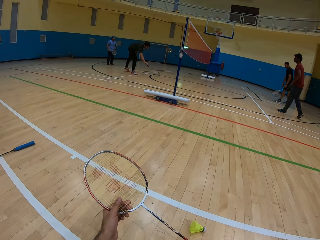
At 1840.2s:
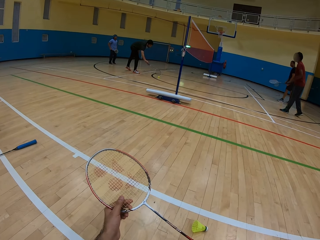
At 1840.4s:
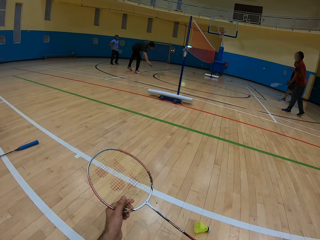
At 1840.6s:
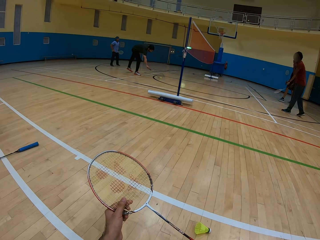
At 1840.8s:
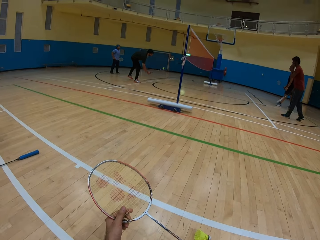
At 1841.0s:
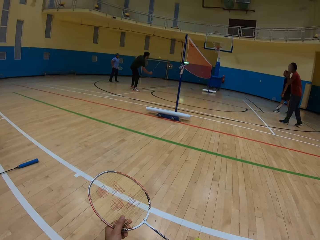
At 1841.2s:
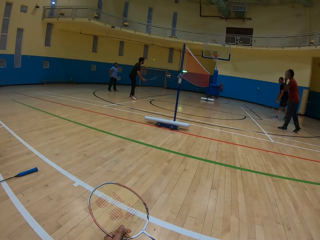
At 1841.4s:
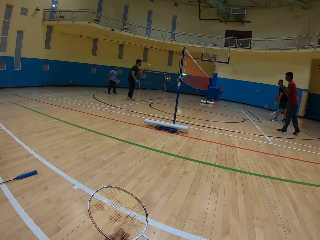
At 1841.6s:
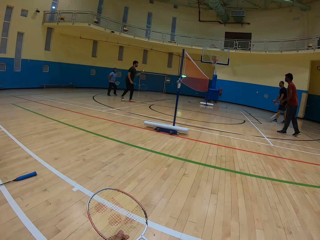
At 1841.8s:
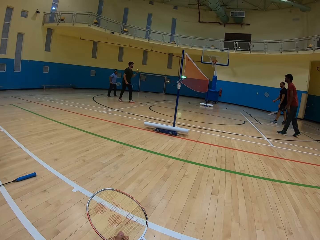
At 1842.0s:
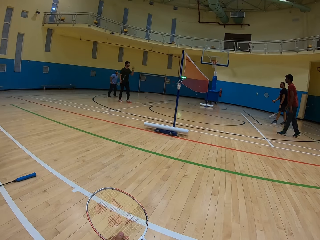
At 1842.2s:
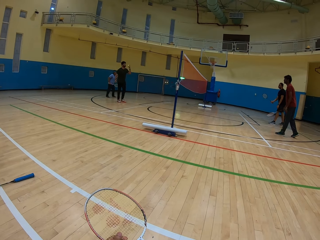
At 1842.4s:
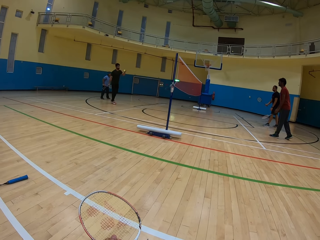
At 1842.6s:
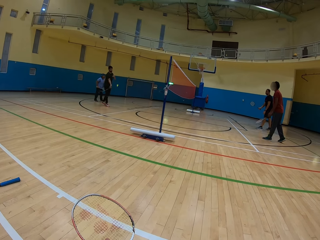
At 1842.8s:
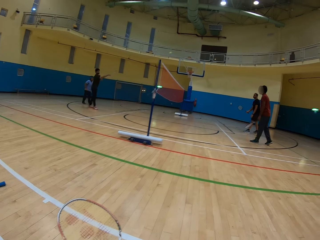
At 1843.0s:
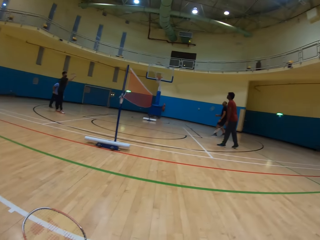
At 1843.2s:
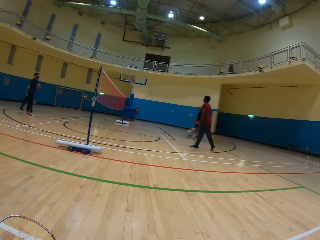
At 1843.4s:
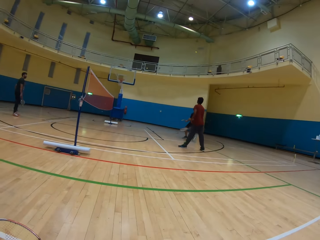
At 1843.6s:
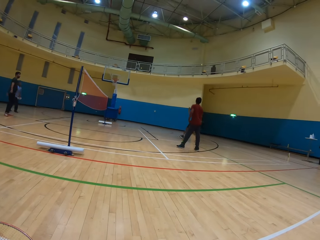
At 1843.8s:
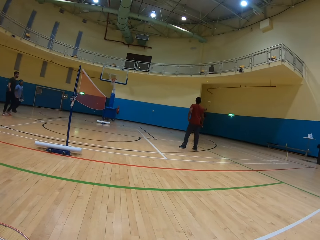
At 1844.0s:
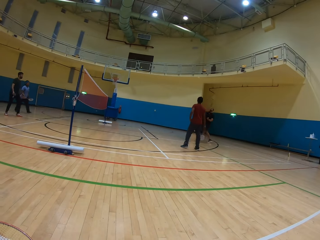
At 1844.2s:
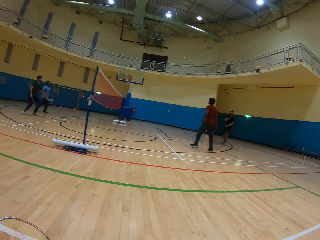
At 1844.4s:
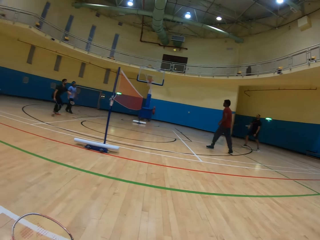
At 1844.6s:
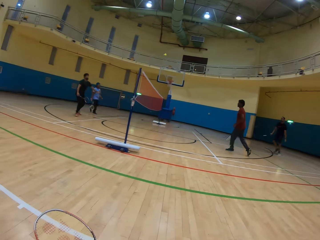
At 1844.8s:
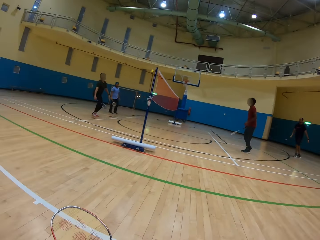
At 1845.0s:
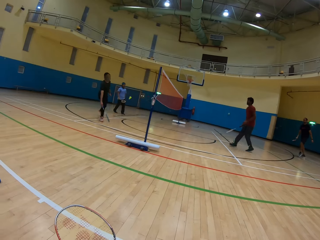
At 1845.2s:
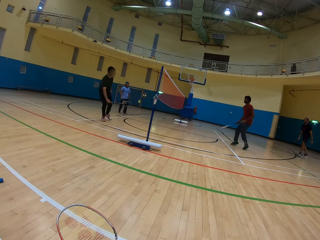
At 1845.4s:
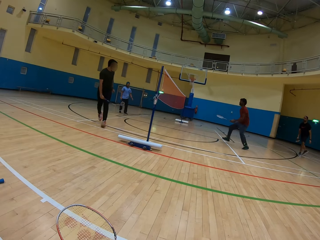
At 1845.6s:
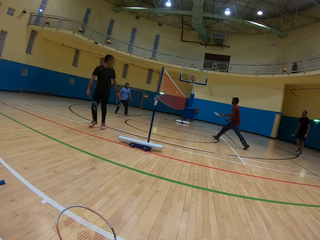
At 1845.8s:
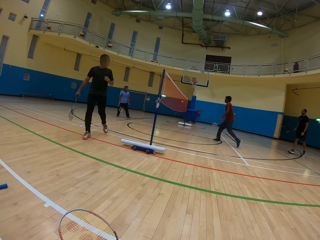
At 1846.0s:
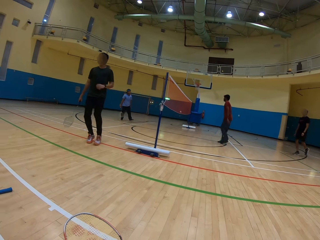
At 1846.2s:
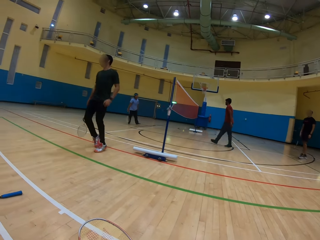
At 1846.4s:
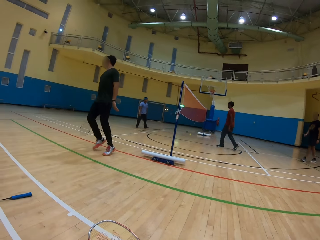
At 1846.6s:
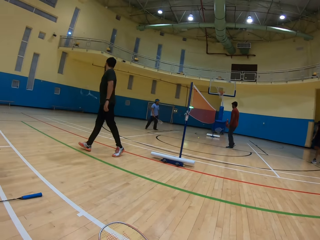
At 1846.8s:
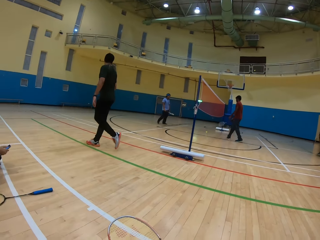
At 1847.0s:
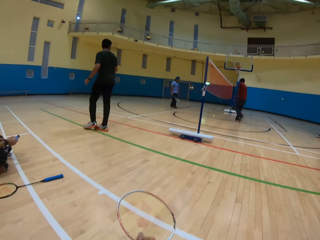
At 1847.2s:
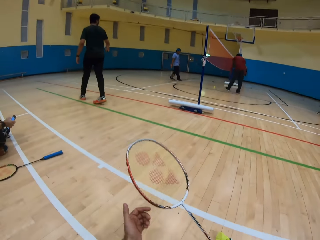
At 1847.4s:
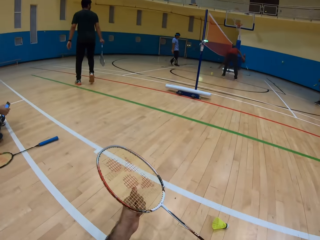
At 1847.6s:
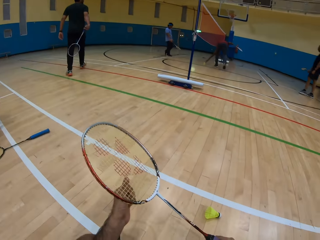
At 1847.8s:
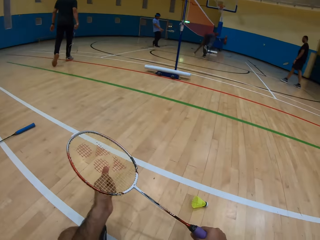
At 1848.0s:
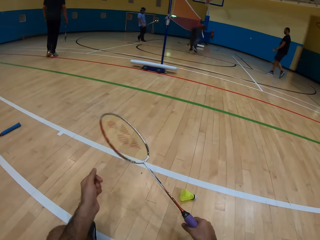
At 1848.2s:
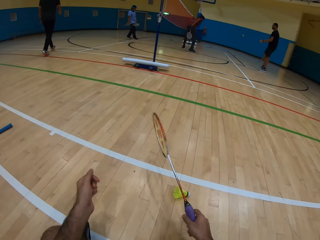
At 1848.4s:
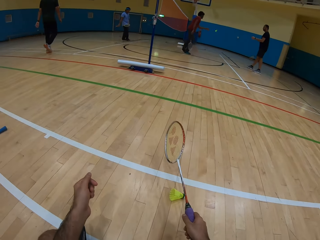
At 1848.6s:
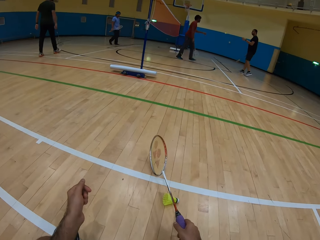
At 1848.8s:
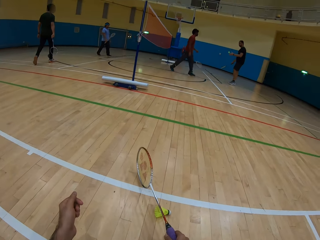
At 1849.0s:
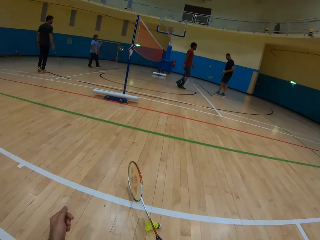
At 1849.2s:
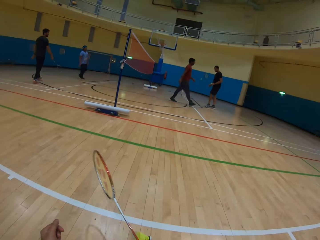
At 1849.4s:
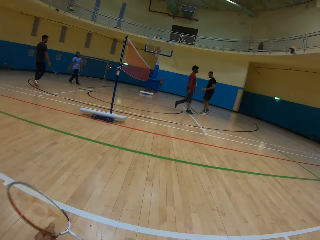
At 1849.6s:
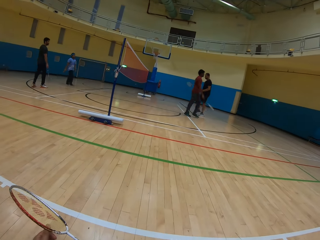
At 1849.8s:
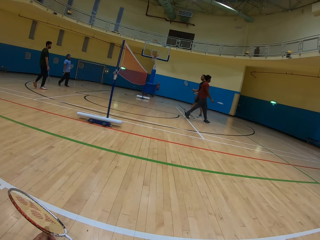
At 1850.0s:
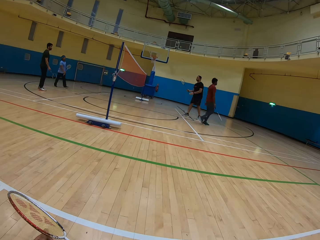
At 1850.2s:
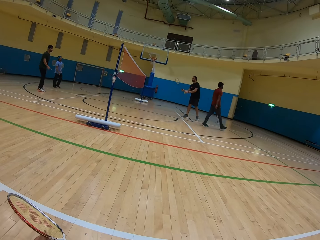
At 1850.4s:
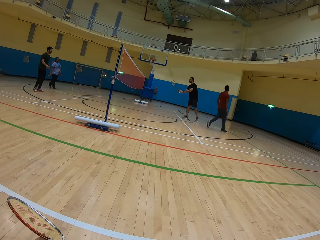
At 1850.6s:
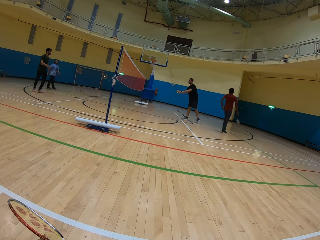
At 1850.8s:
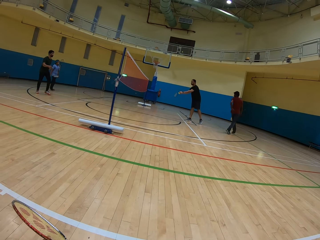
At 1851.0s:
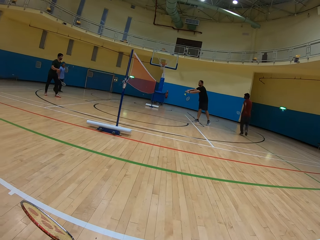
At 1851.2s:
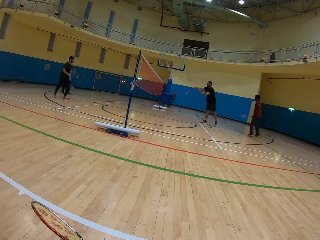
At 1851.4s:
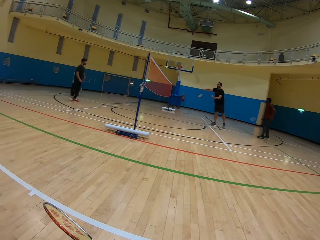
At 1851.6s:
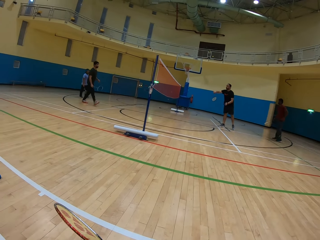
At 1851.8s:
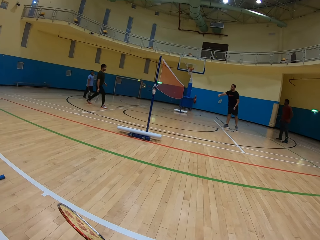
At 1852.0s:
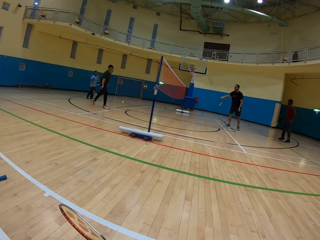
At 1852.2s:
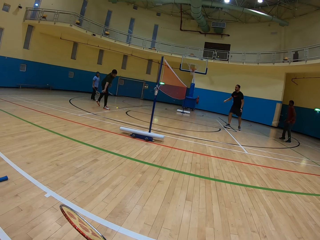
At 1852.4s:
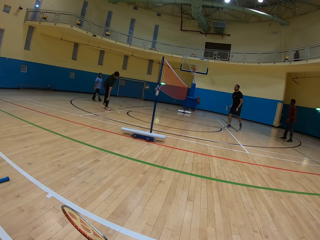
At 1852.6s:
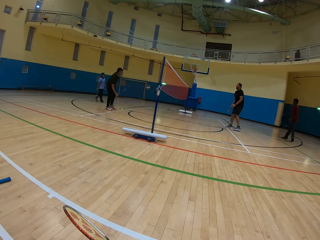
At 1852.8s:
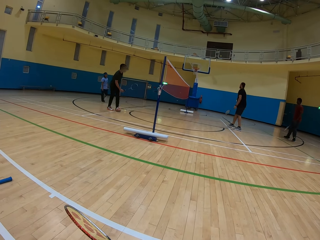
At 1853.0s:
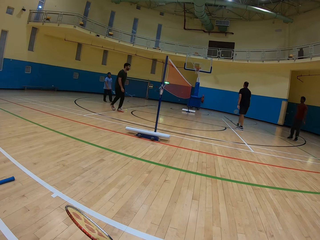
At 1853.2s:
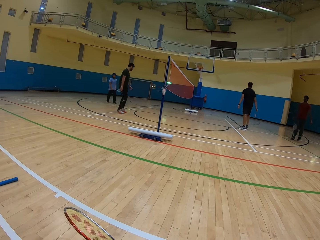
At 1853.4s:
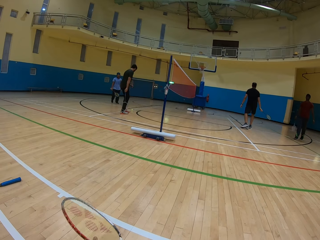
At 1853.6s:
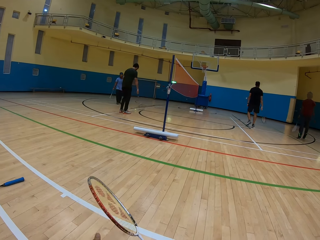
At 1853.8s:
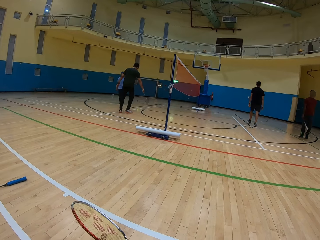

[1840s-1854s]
A man picks up the shuttlecock. Another man hits the shuttlecock. The first man hits the shuttlecock. The other man hits the shuttlecock.

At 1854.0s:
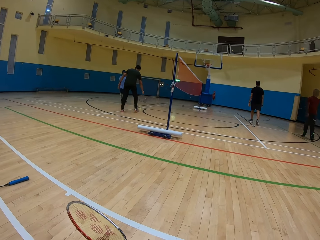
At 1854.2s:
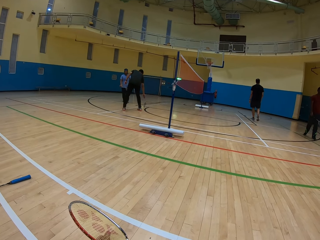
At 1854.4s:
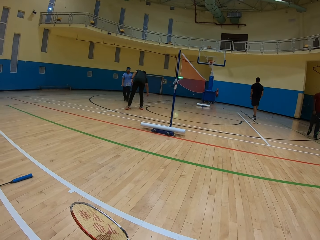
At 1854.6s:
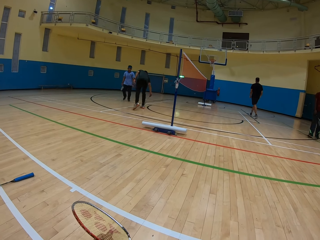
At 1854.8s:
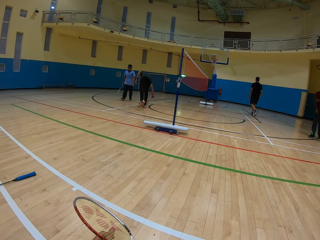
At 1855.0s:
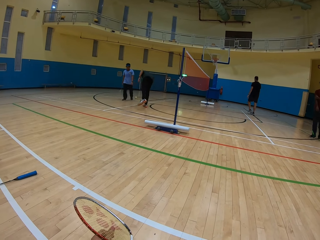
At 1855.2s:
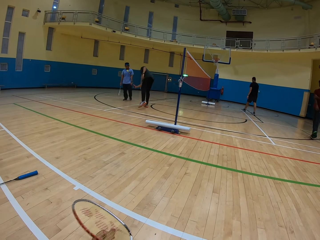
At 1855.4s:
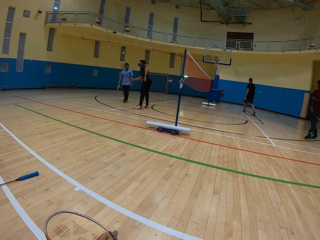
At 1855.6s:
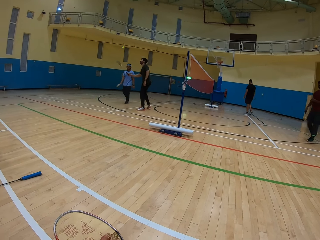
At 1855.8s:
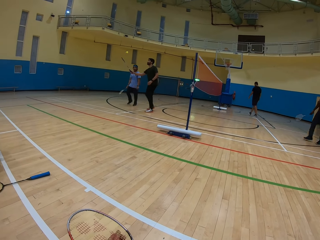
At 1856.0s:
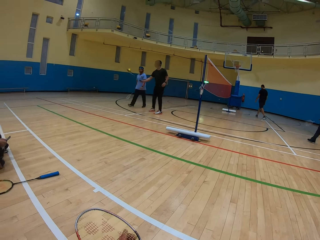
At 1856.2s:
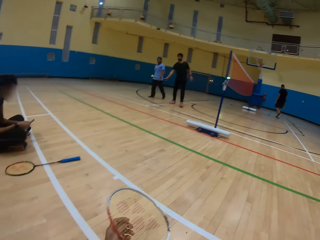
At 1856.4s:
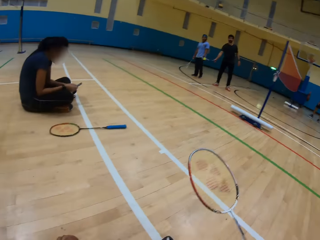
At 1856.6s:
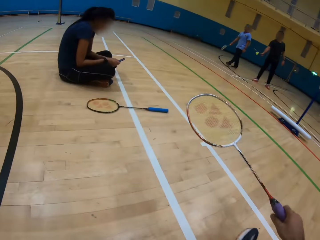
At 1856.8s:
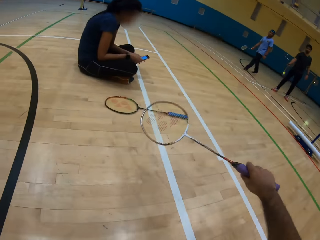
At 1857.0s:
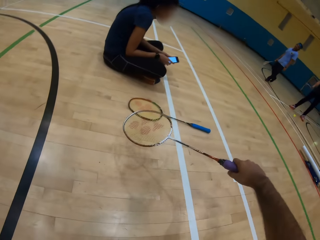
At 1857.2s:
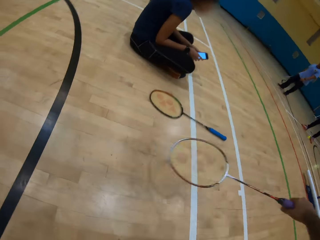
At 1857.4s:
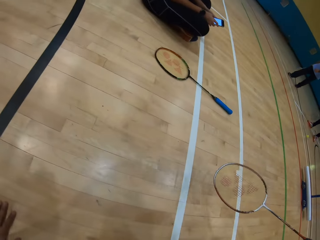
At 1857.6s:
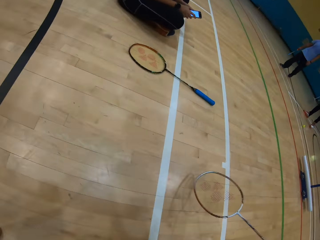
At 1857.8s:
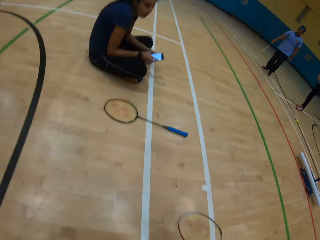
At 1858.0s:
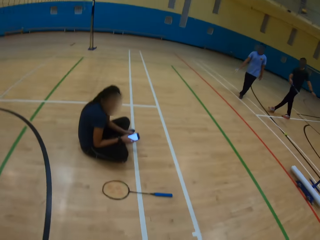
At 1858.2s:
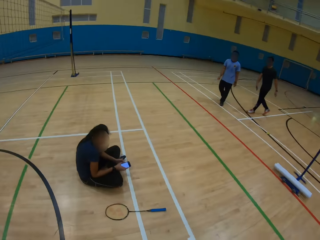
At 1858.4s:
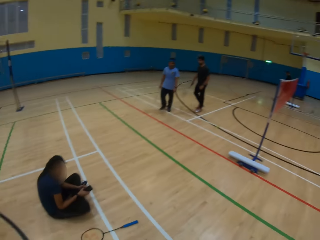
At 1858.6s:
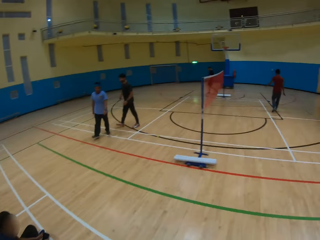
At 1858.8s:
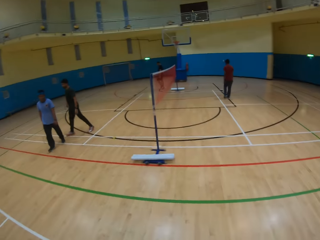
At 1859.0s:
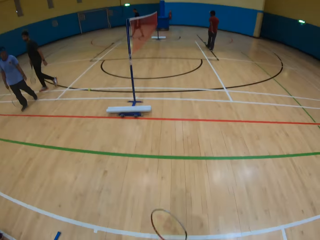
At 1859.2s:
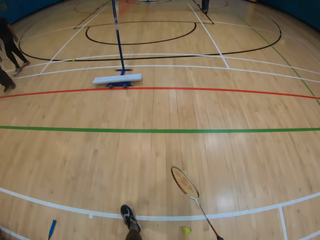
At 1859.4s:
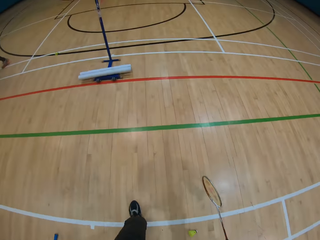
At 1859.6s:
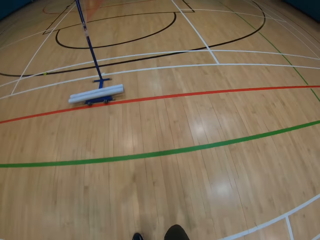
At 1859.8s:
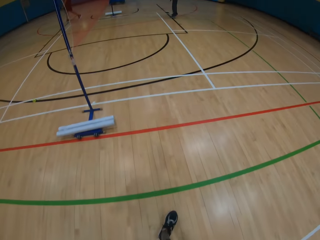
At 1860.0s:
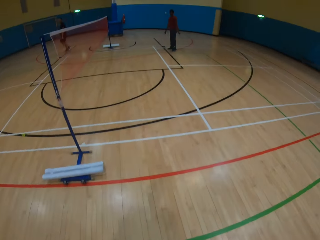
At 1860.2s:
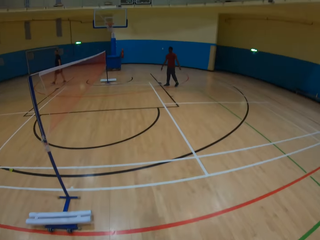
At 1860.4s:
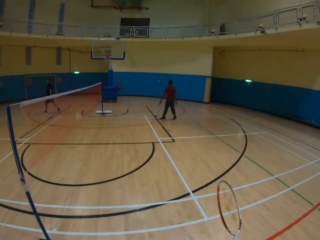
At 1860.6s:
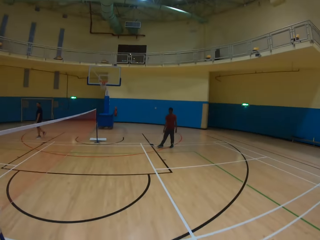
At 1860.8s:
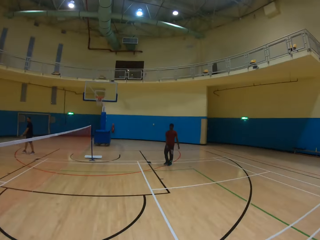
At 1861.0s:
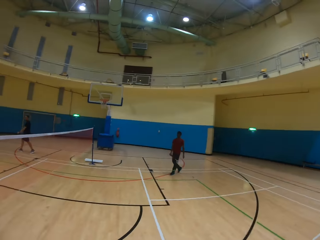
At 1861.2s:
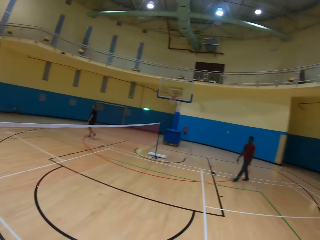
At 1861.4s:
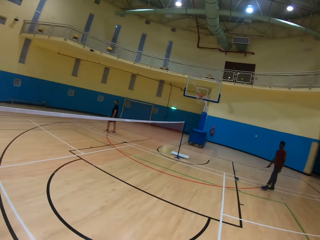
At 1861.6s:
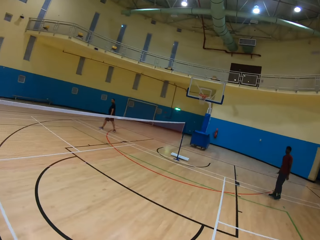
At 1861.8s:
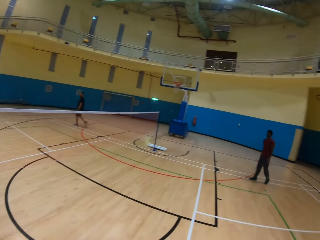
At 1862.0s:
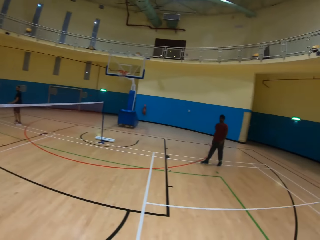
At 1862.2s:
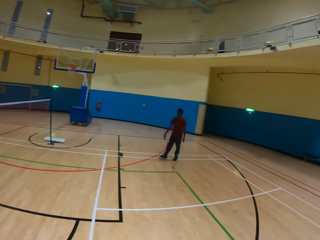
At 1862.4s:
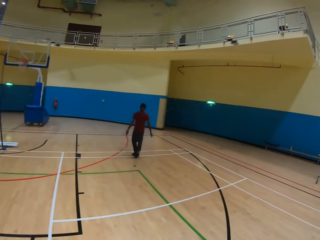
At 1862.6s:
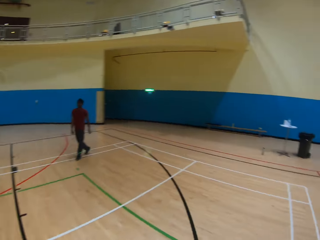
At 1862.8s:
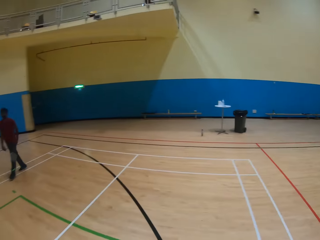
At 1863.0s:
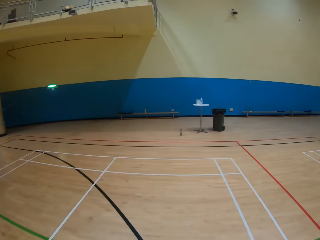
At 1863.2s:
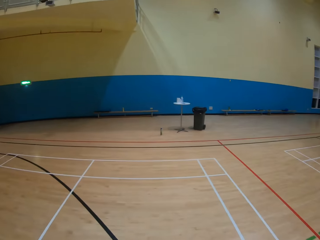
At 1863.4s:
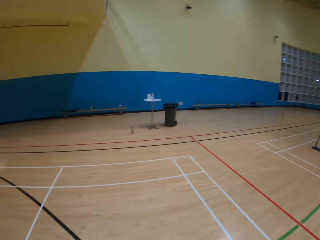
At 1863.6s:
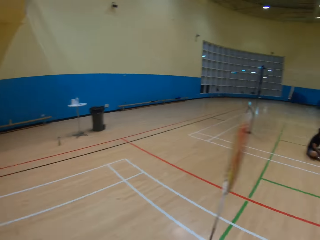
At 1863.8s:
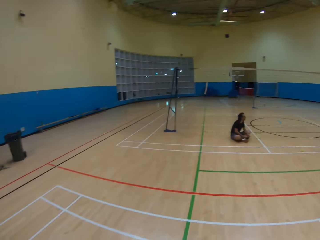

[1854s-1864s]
A man picks the shuttle on the ground with the racket. The camera wearer stands up. They walk around the playing ground.
